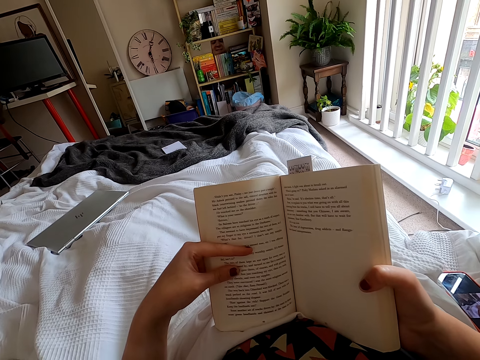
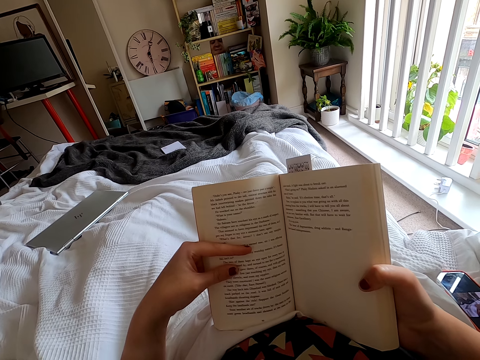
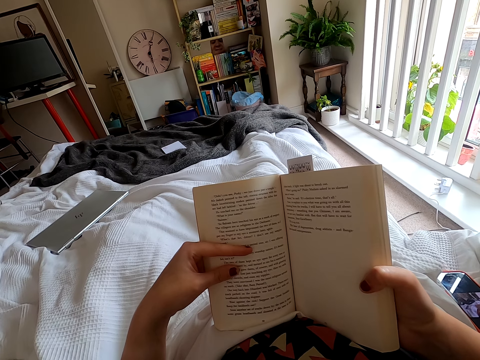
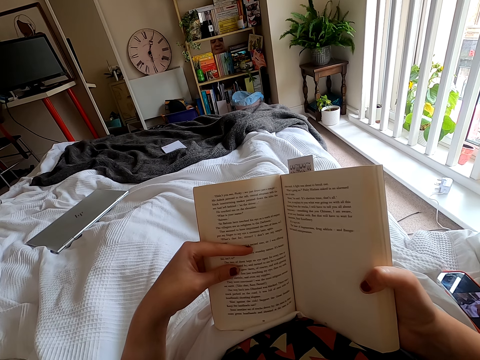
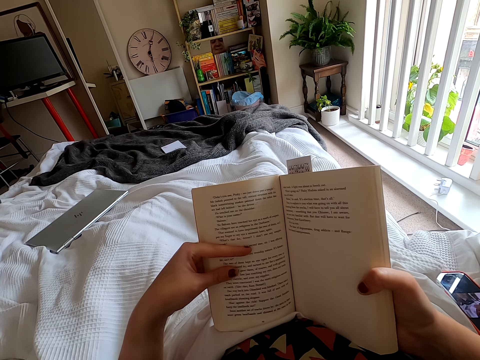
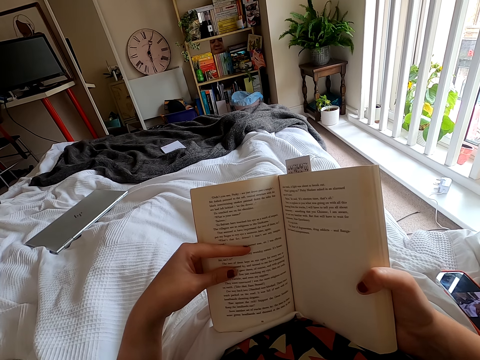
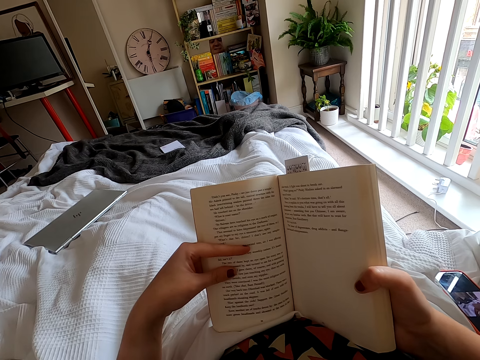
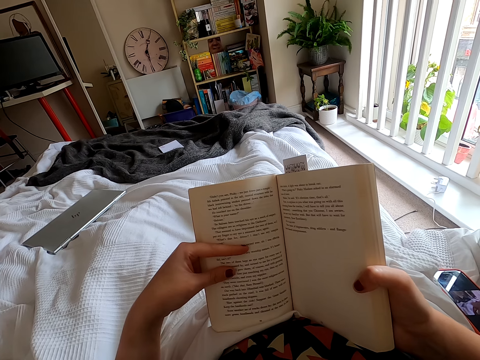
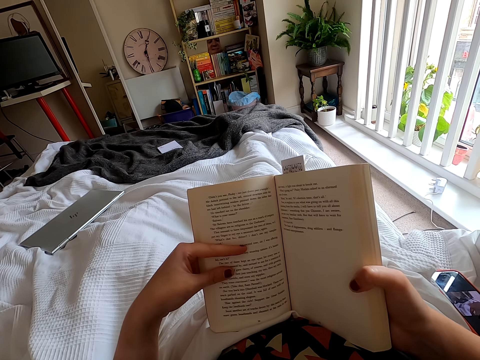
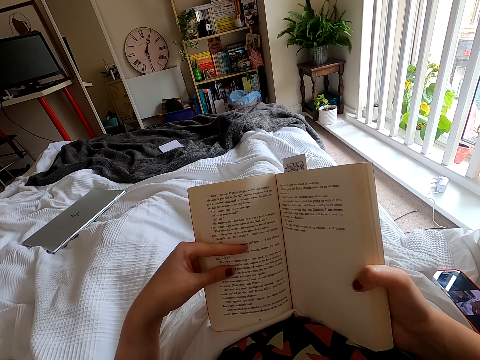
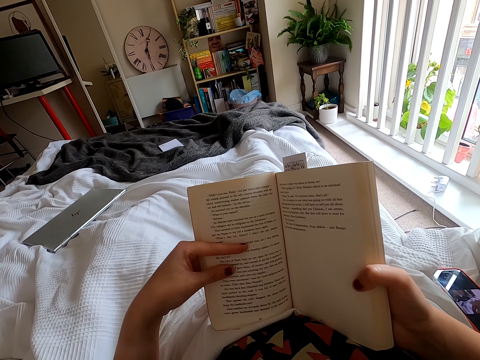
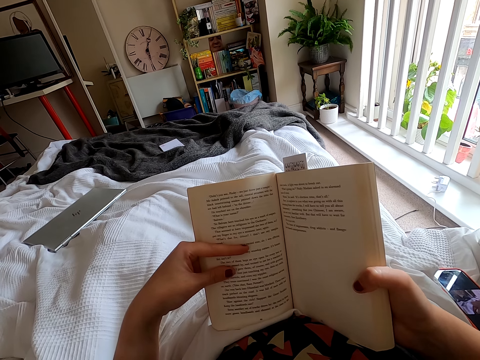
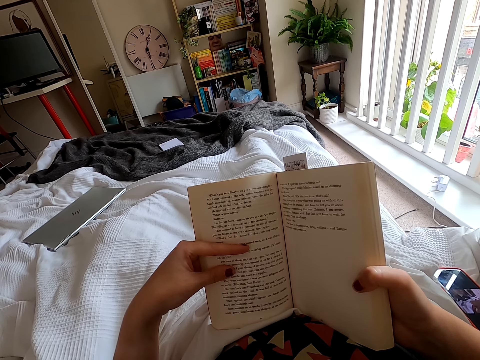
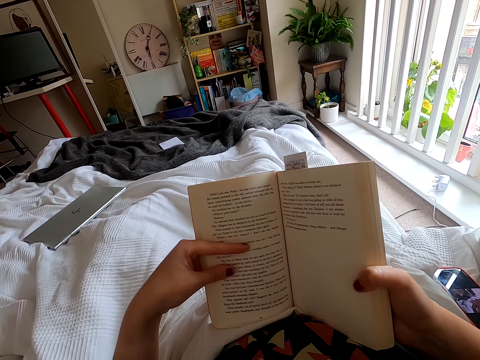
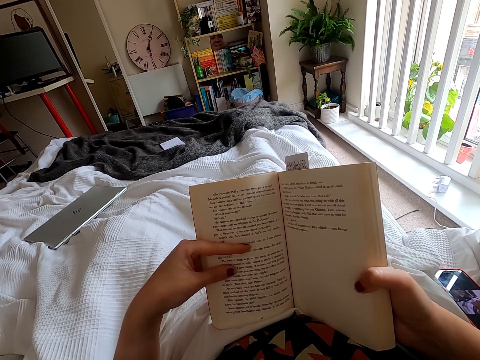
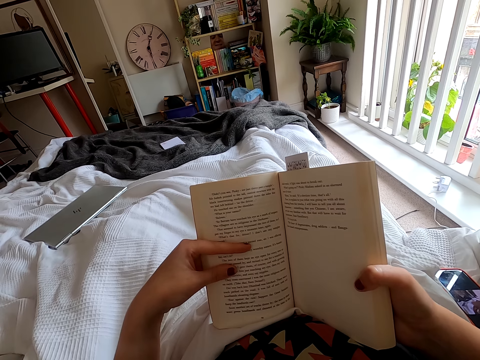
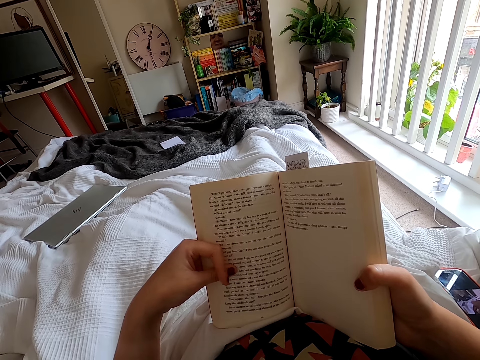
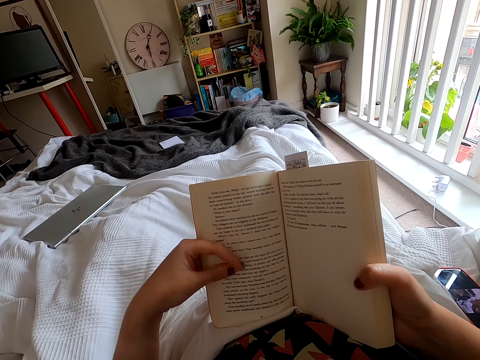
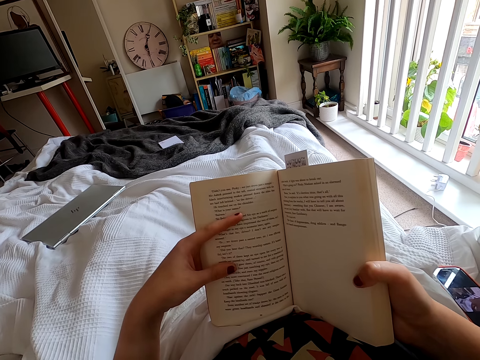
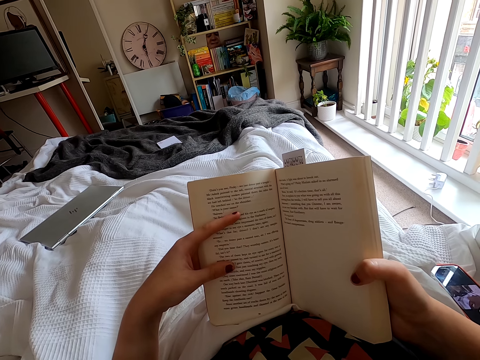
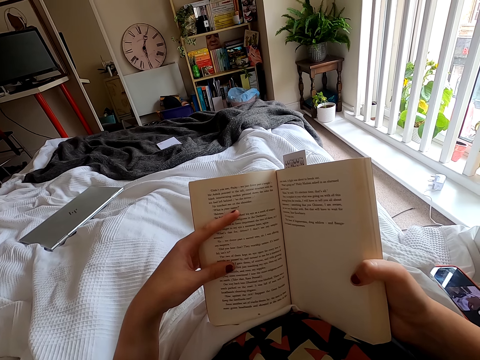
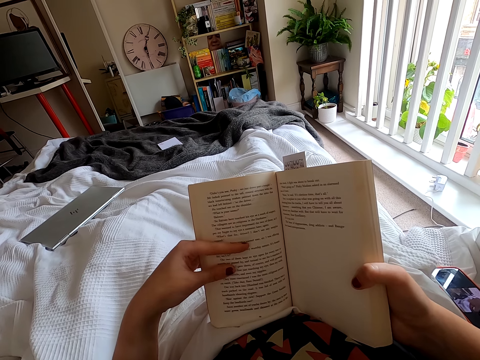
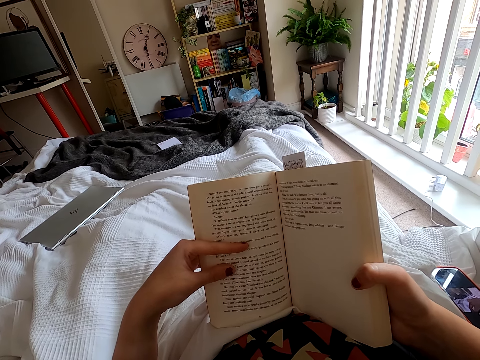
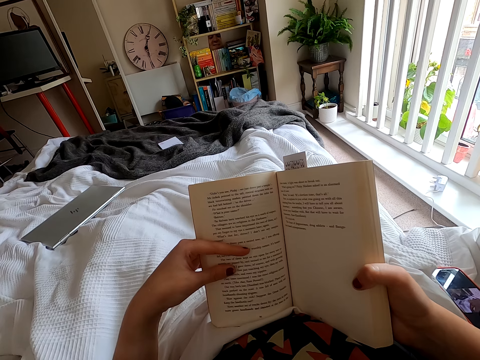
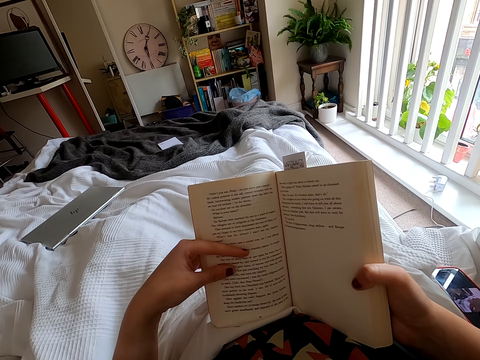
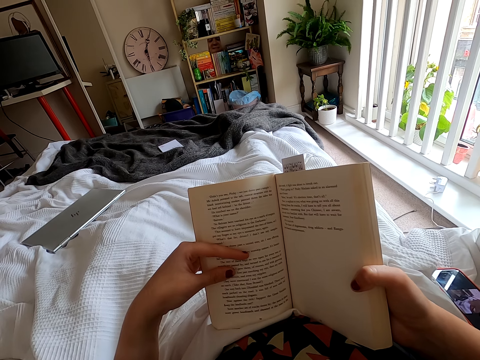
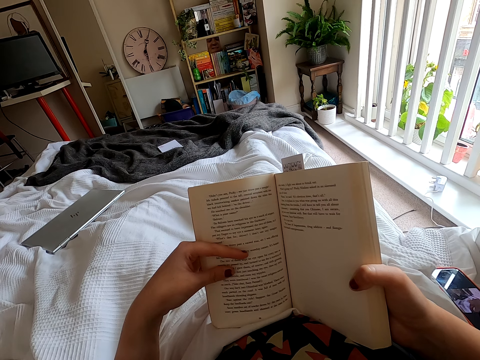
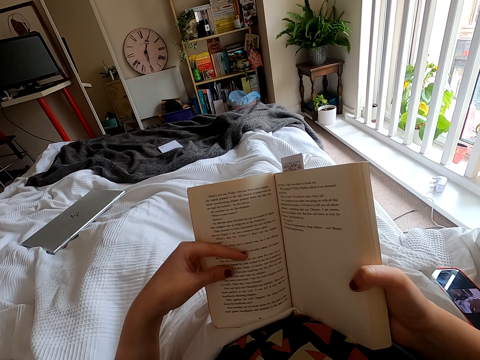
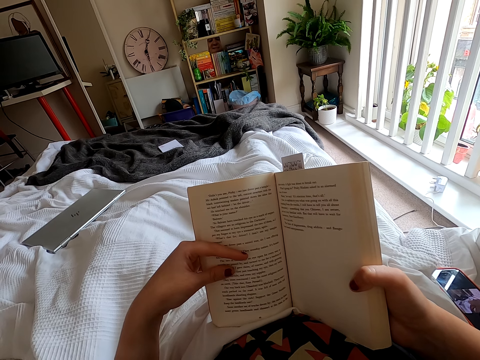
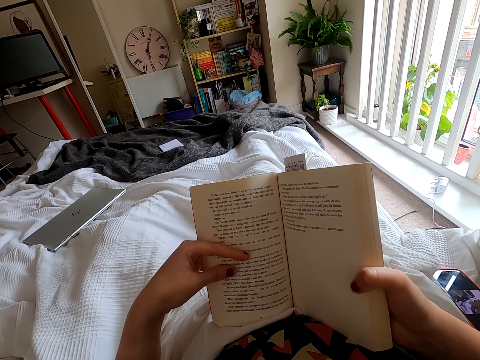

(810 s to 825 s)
The camera wearer peruses a book. They move a finger.

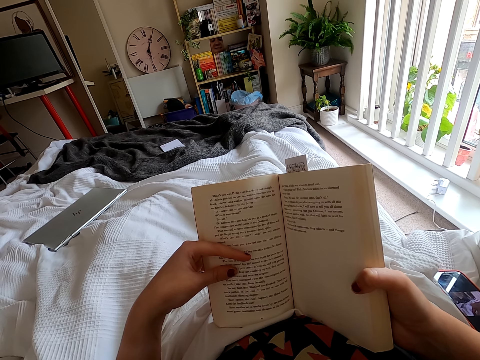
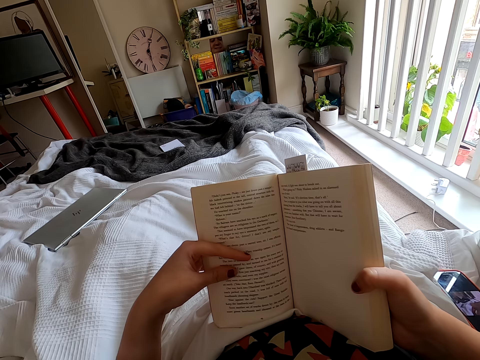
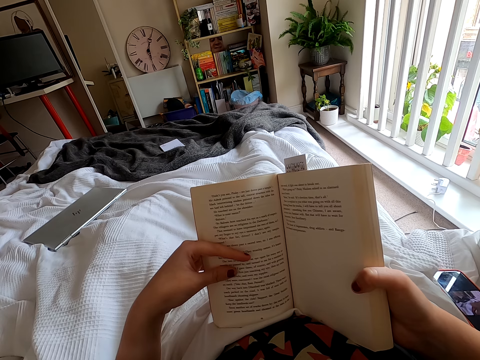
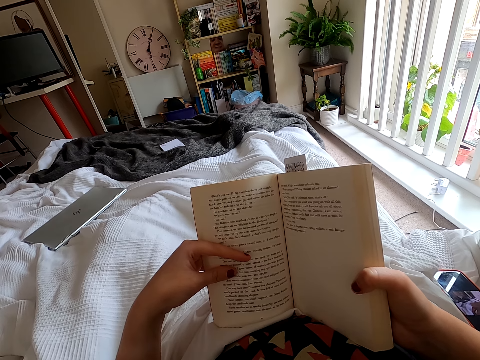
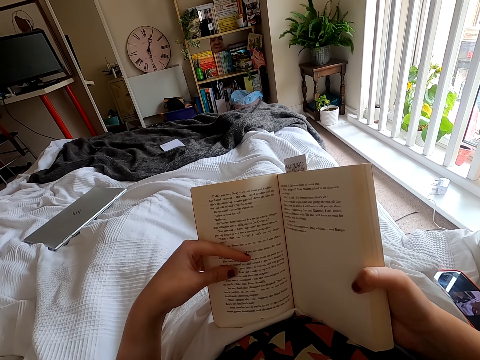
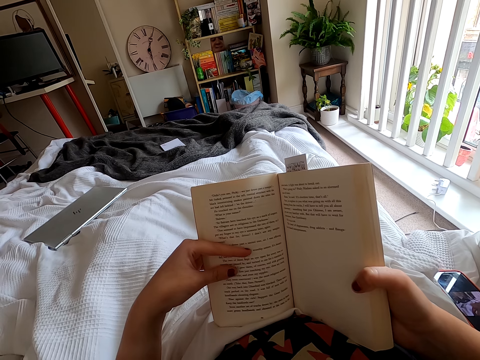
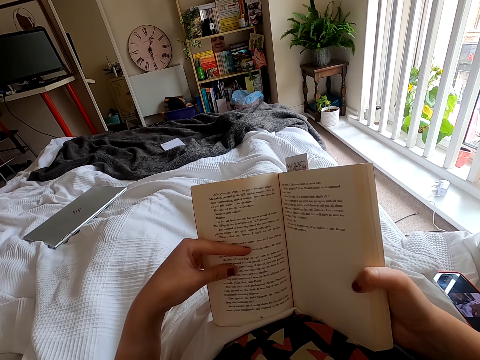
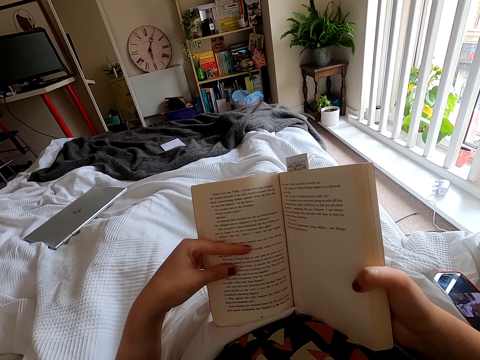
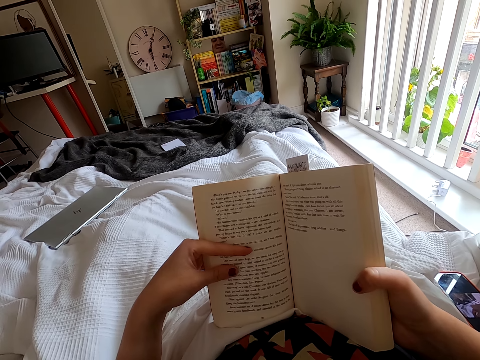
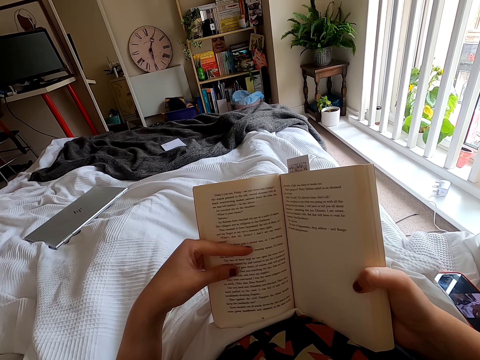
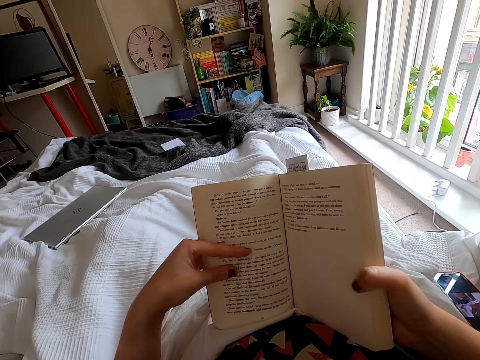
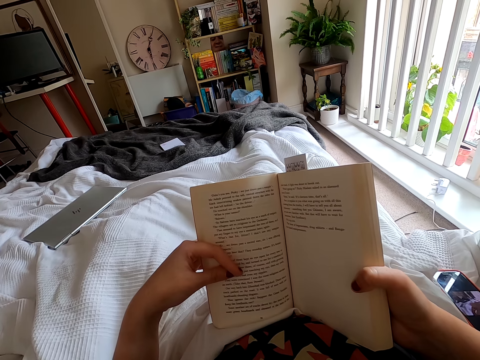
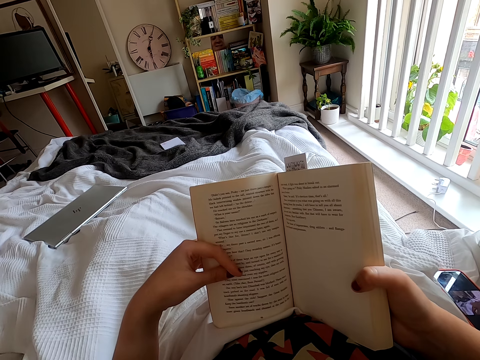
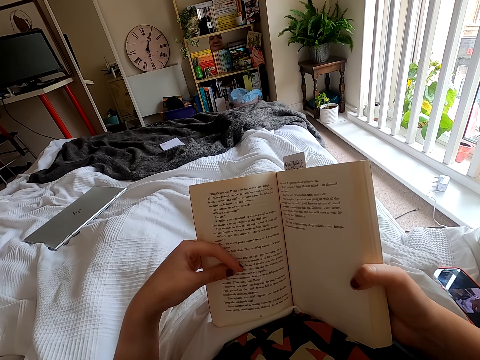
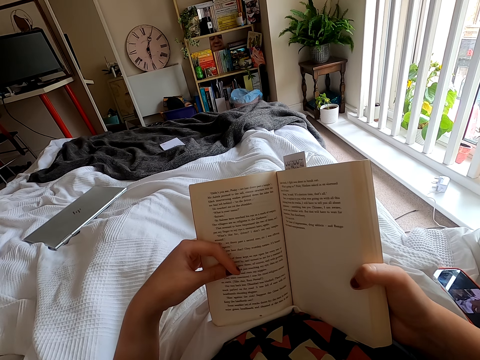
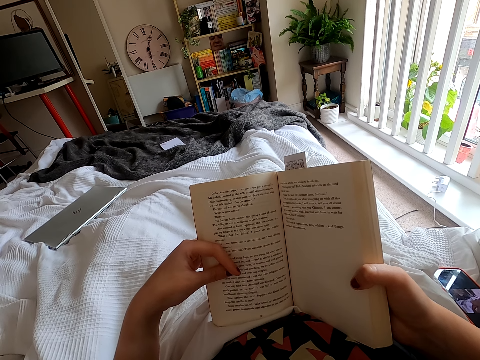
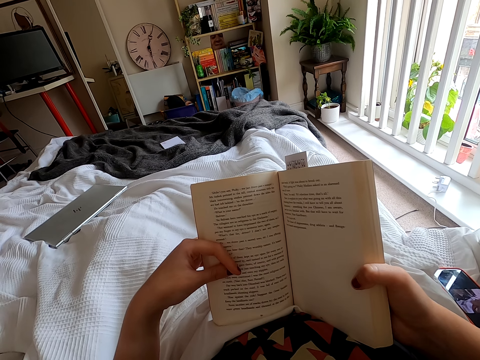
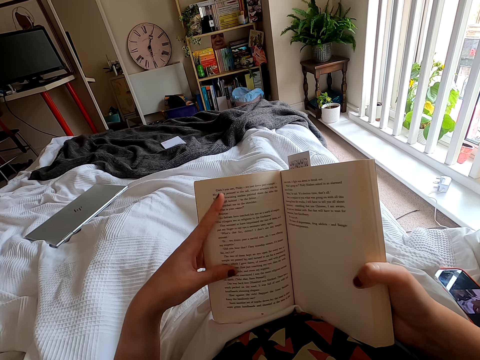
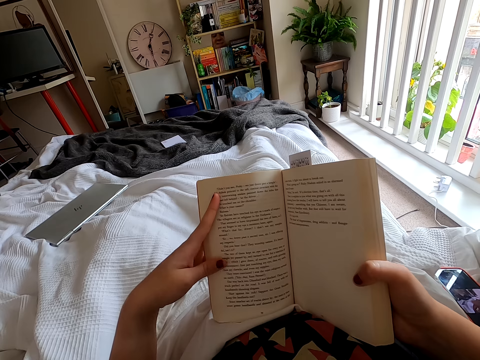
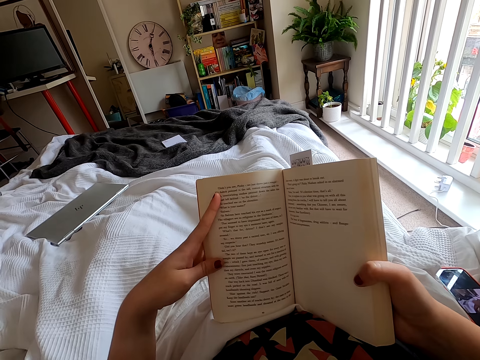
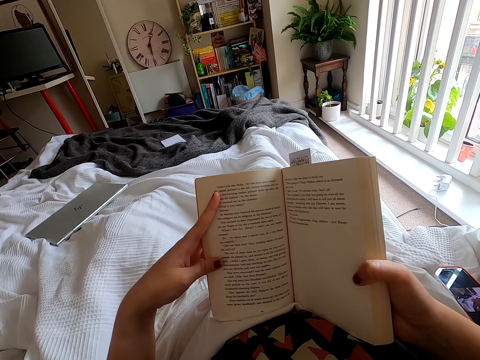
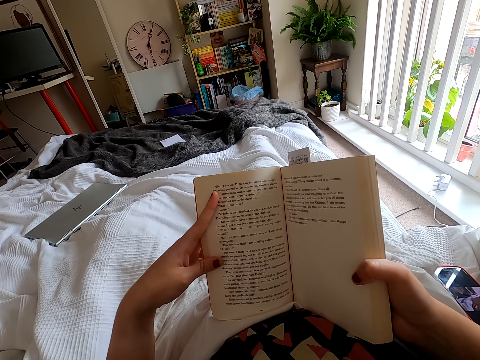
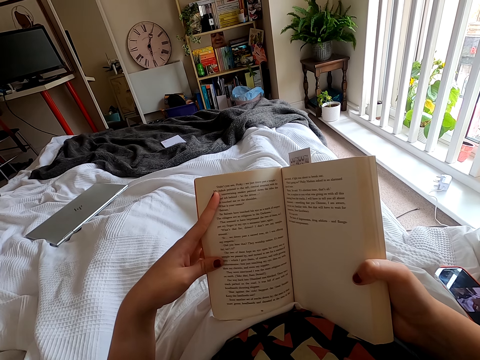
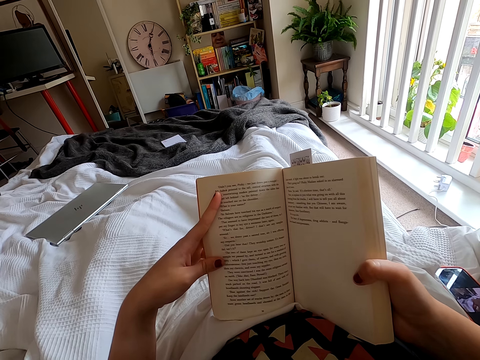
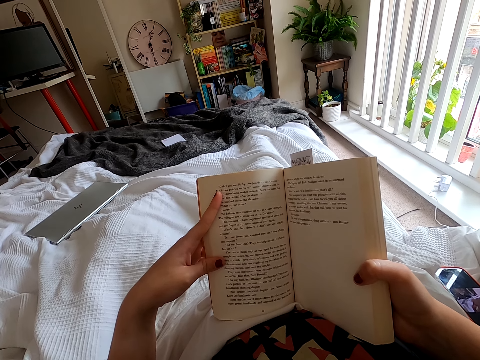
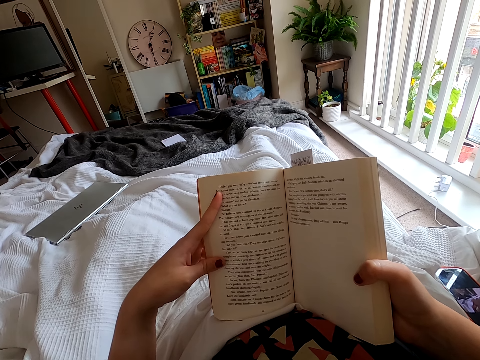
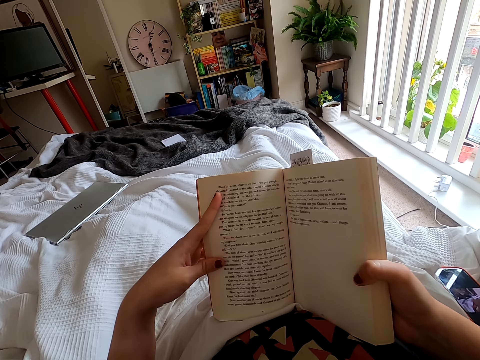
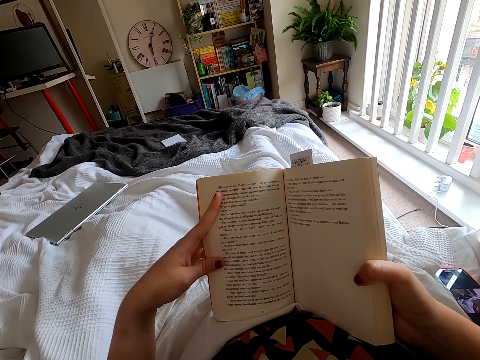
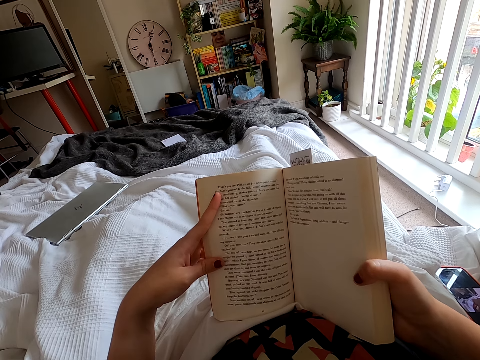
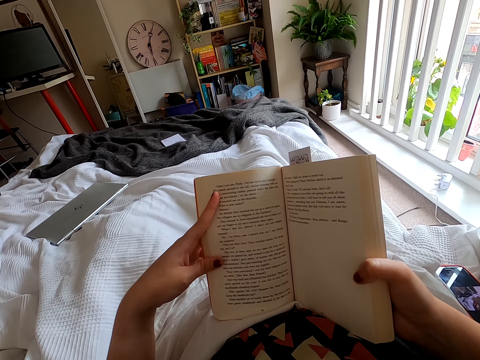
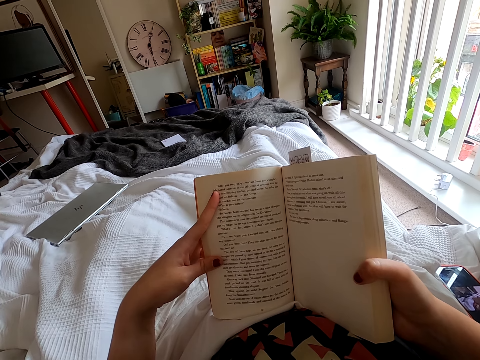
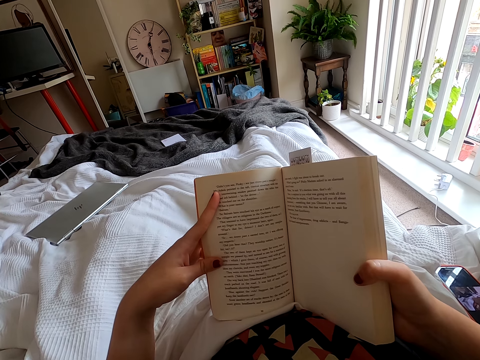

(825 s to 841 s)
The camera wearer peruses a book. They move a finger. They peruse the book. They move a finger. They peruse the book.
